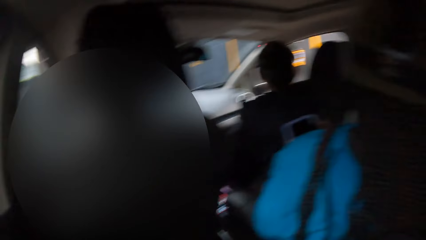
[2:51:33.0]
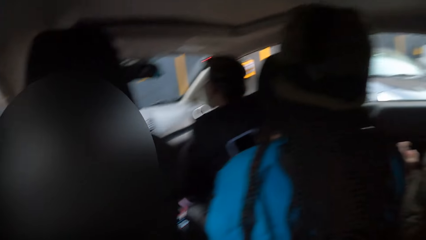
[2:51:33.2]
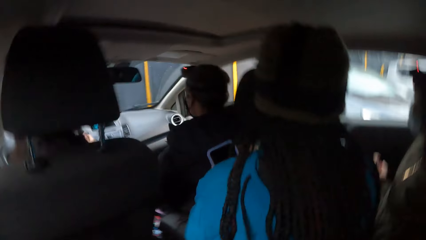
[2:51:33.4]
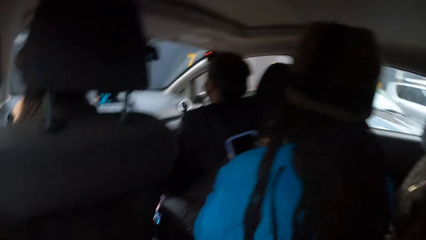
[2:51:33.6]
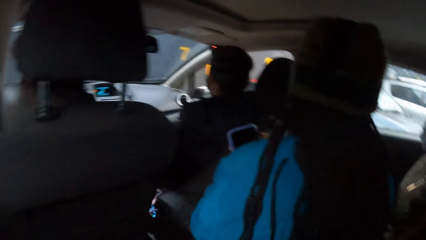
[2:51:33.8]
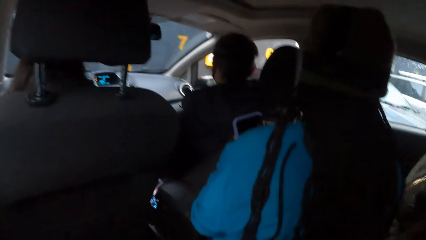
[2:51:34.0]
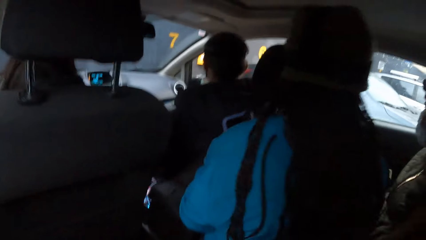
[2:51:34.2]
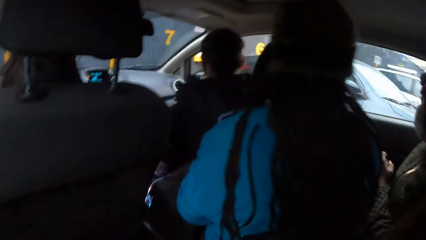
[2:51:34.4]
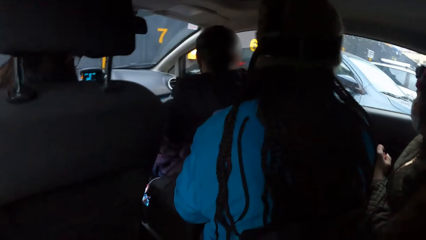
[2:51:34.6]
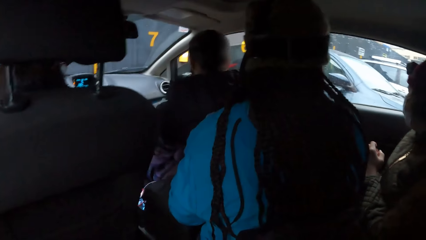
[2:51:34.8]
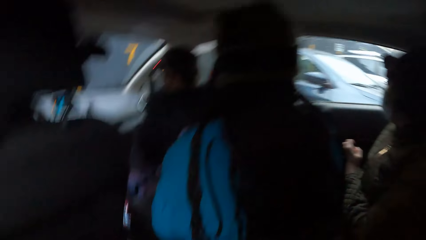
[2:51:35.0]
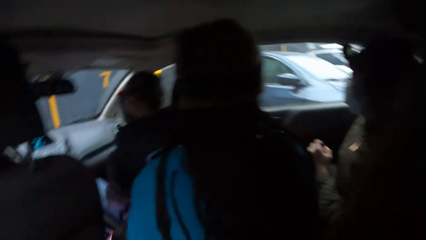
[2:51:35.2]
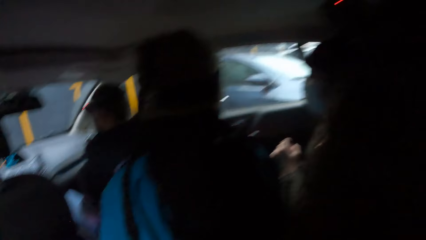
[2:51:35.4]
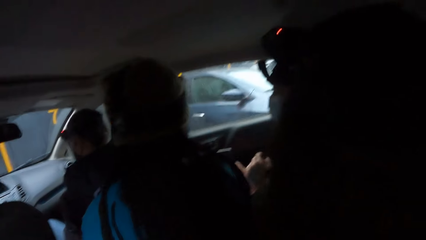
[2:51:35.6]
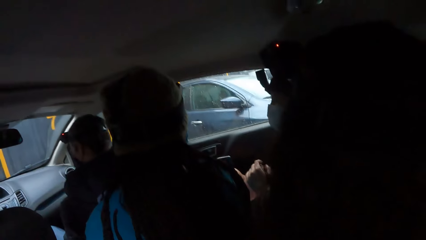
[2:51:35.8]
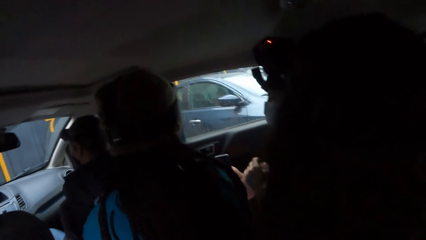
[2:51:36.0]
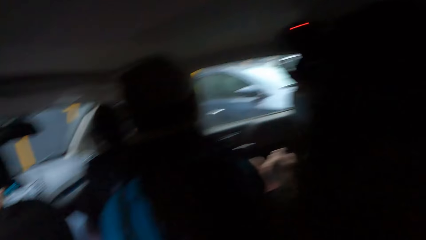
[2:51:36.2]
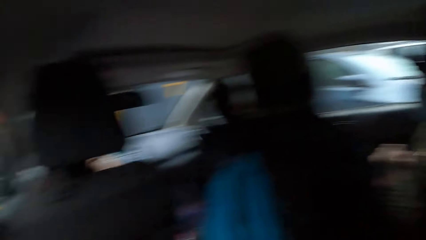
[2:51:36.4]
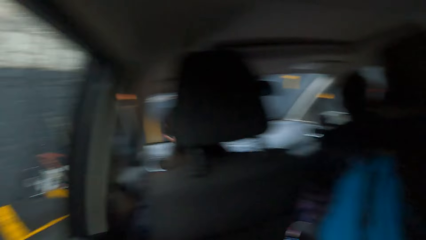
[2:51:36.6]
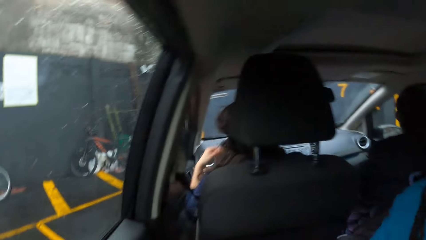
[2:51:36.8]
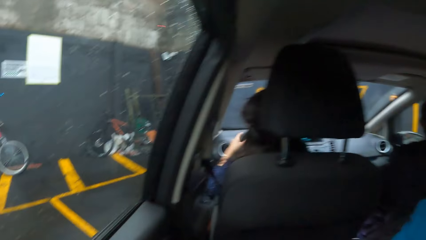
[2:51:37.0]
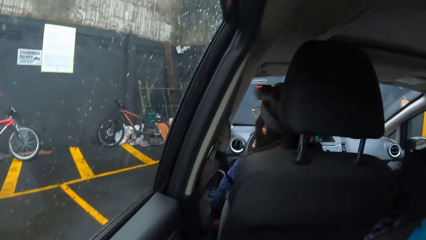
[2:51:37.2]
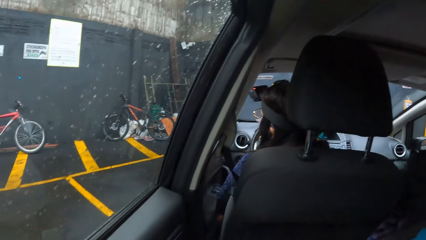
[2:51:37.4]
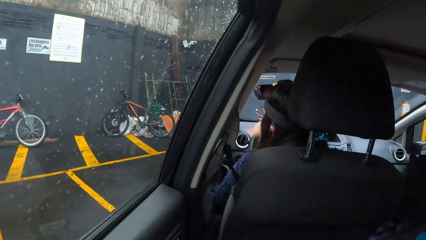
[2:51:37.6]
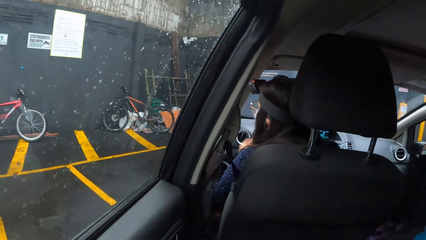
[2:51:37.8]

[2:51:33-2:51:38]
The camera wearer looks around.

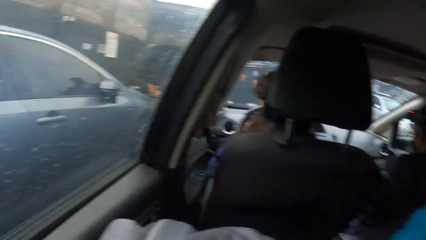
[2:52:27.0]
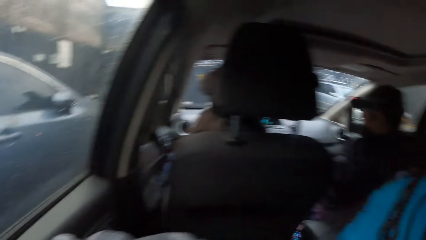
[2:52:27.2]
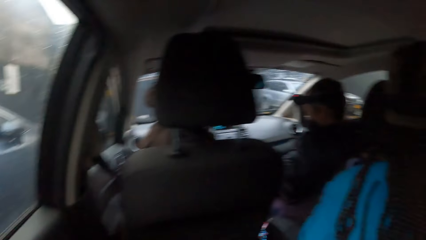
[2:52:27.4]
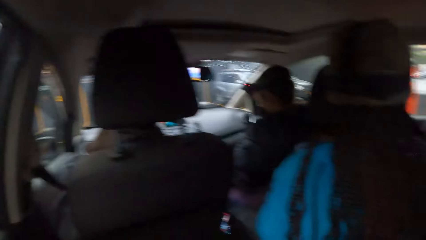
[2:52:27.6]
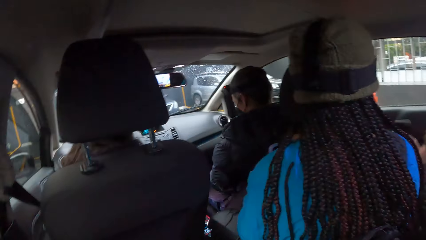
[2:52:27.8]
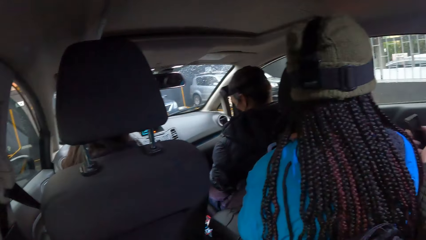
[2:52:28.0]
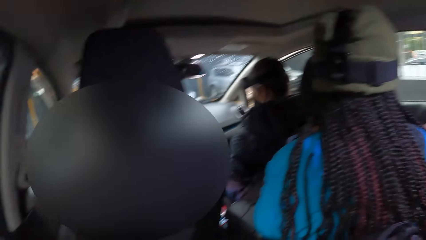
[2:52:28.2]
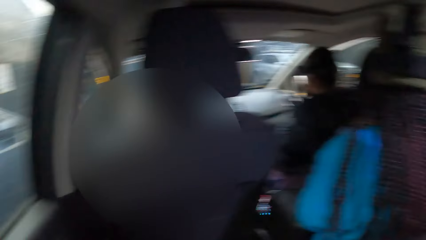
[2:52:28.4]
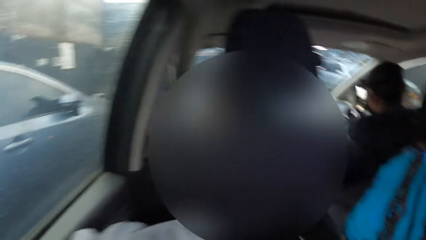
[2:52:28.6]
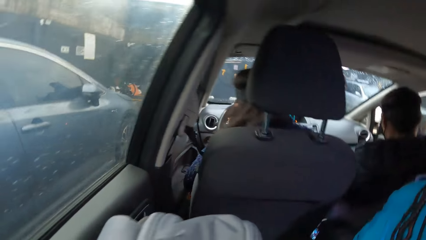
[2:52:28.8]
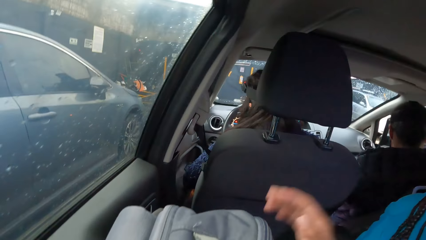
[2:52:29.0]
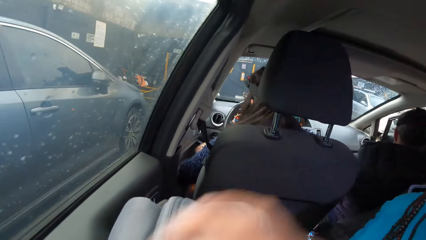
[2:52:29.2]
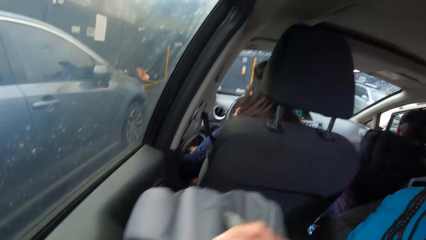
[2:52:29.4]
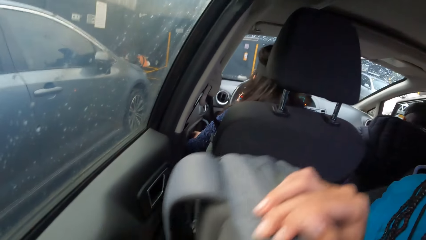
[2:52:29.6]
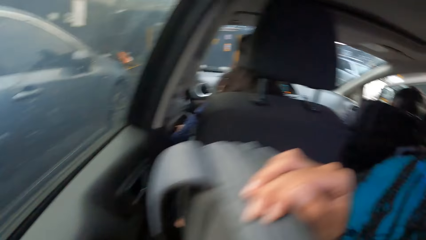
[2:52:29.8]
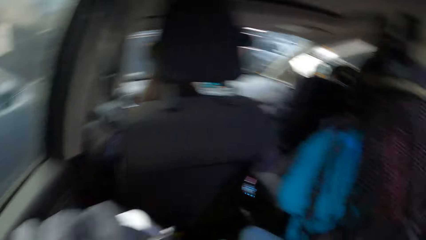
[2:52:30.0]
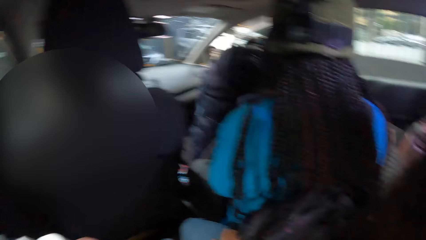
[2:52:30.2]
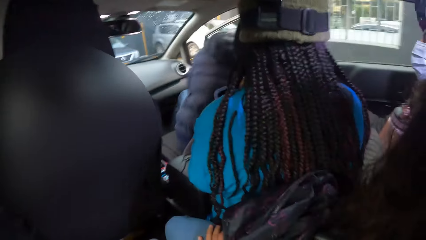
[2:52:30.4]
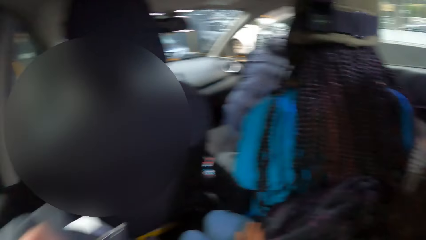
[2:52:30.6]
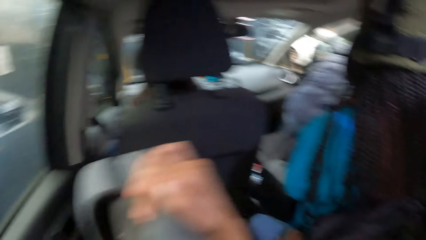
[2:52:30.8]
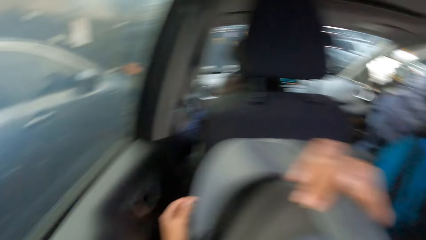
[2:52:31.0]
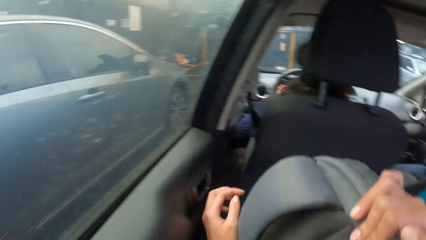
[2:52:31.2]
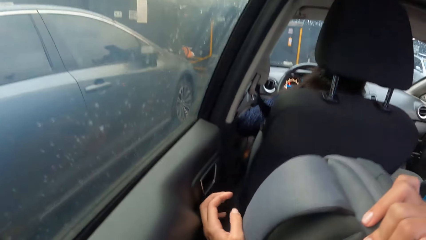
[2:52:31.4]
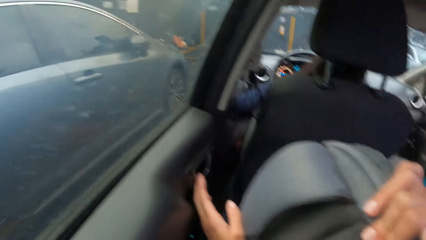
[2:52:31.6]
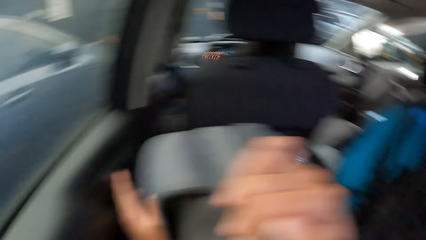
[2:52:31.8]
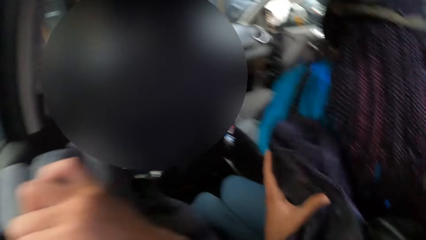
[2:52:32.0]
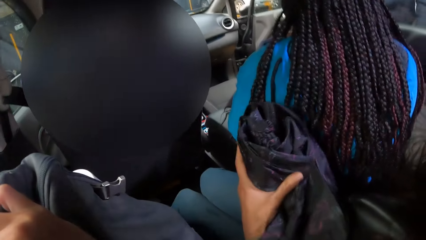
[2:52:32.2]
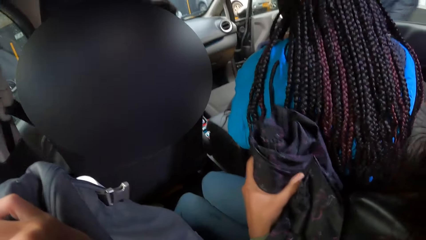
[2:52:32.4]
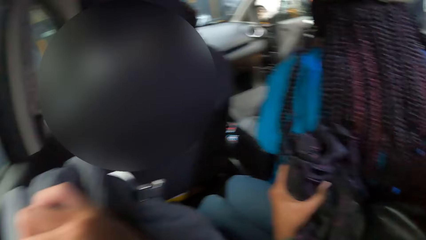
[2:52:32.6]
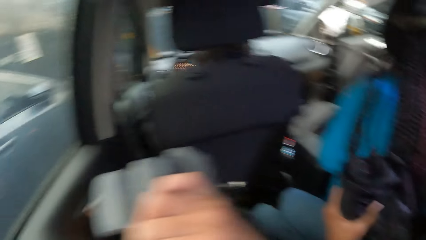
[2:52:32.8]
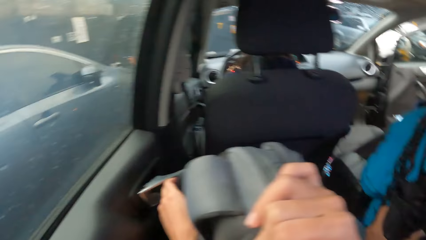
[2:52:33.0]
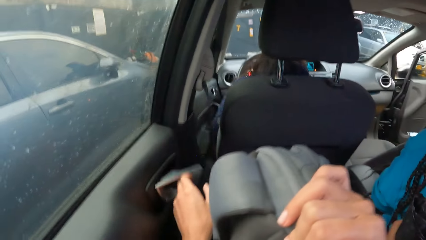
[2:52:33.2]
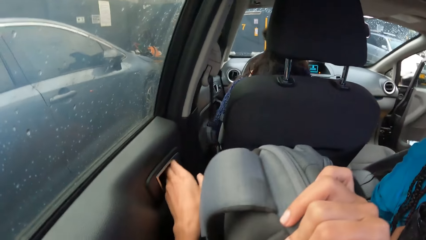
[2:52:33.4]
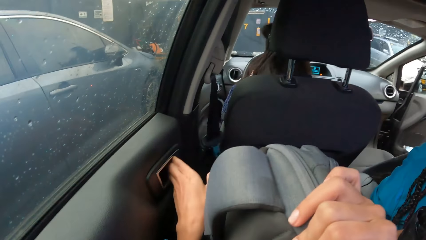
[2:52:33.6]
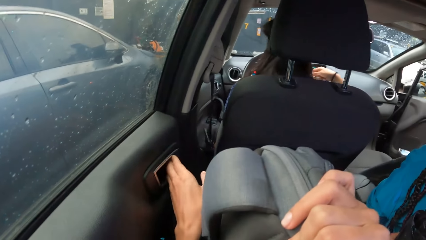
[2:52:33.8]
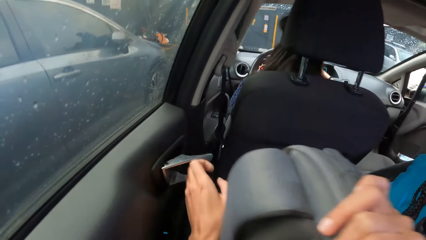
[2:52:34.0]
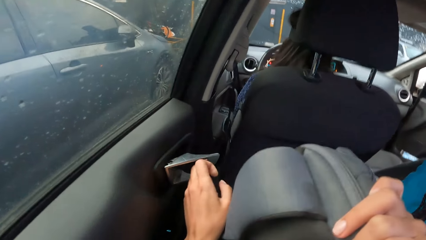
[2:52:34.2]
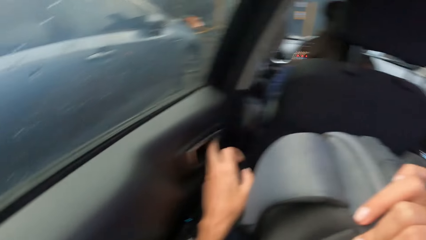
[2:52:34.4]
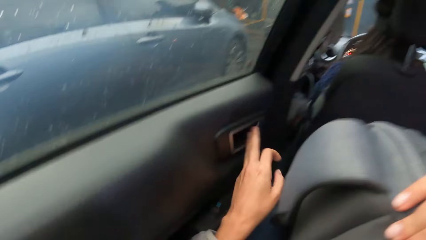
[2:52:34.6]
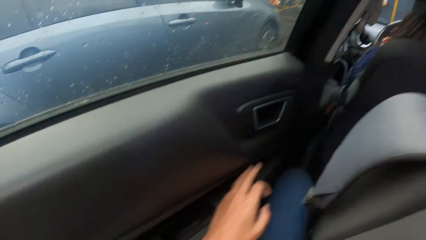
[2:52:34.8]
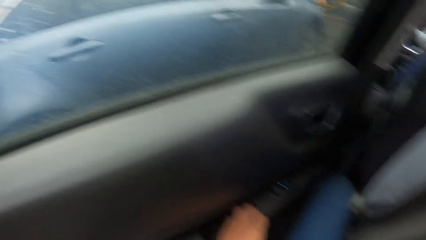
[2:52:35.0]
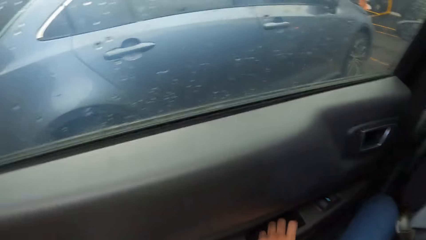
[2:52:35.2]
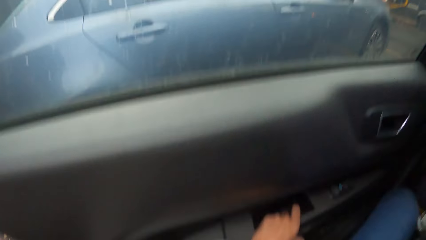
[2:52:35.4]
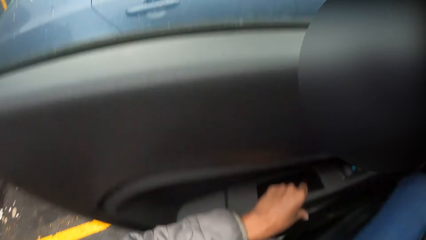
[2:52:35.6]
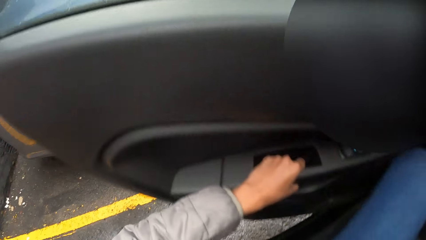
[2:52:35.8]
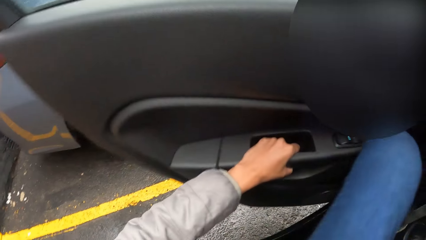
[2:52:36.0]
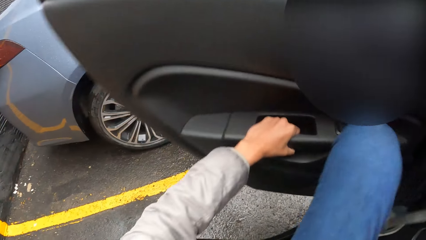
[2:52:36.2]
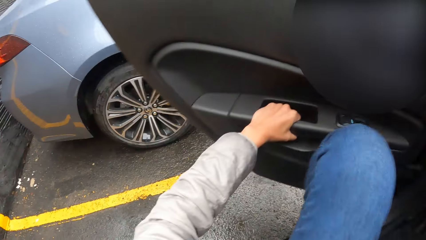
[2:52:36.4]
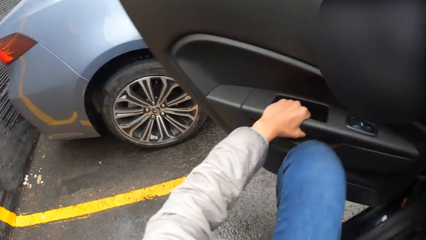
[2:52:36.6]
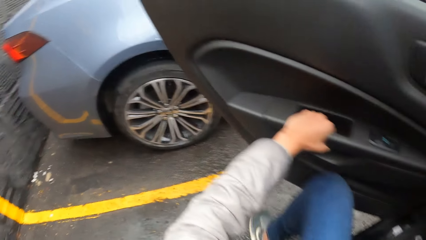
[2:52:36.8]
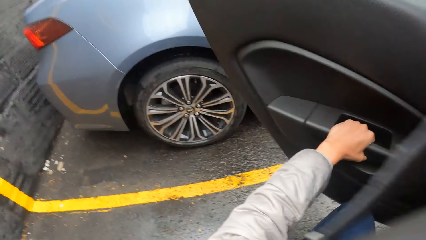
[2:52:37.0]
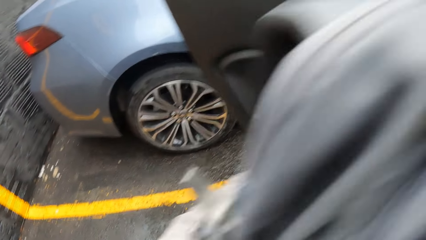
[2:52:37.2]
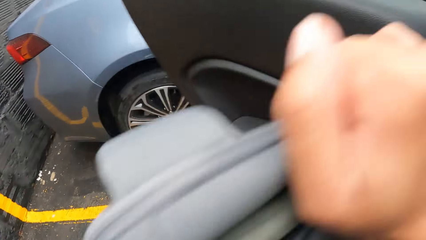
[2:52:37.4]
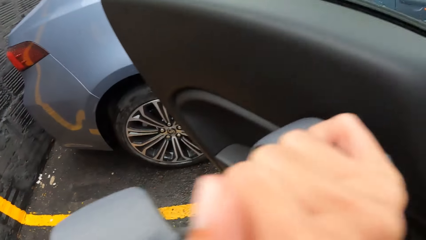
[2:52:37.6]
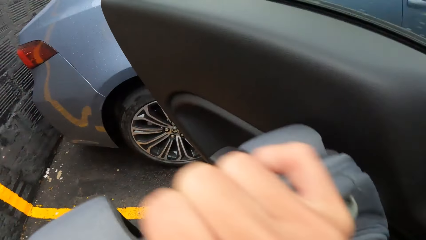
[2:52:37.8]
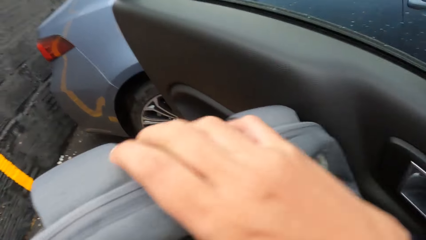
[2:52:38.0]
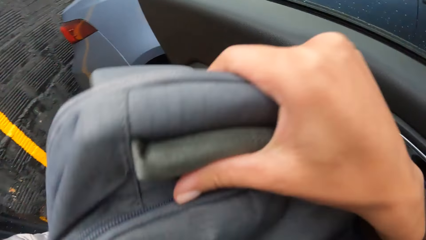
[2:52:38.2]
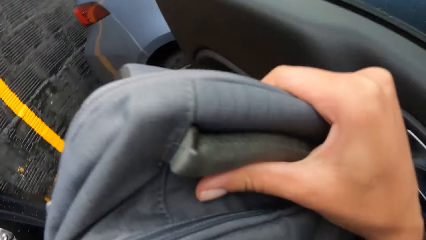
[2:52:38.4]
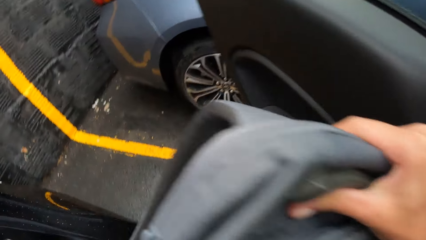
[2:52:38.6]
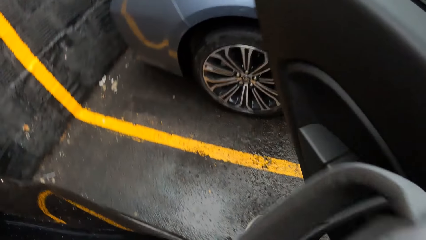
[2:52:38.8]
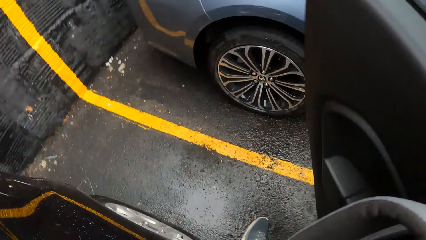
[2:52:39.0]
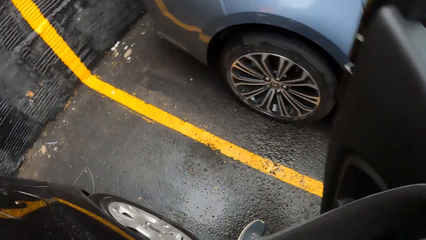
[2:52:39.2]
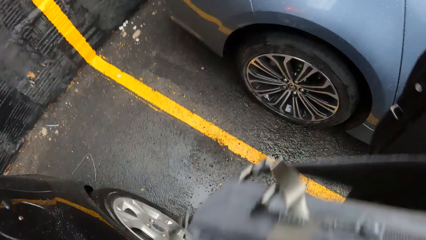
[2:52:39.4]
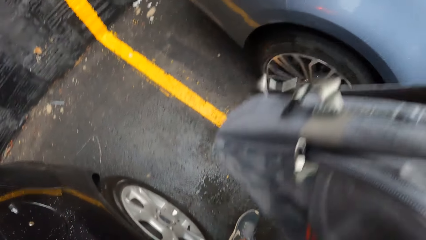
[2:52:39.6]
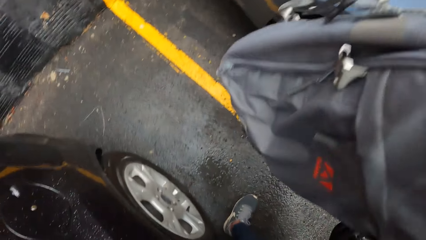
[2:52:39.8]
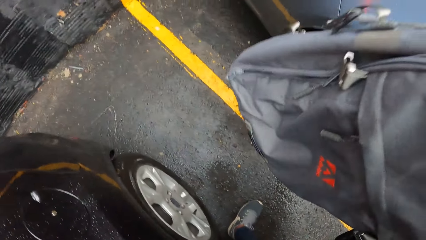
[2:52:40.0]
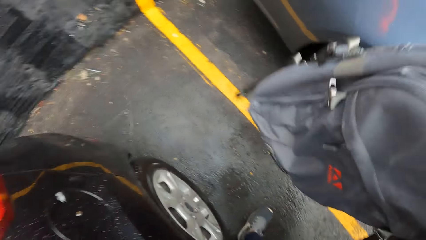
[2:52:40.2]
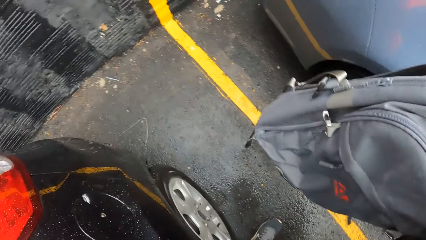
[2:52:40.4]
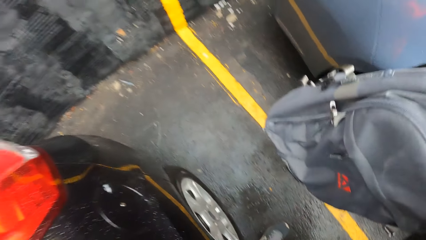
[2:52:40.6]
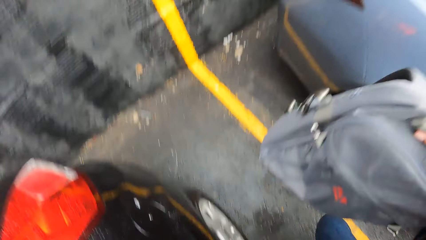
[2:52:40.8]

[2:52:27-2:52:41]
The camera wearer holds a bag with her right hand. She opens a car door with her left hand. She gets off the car.
